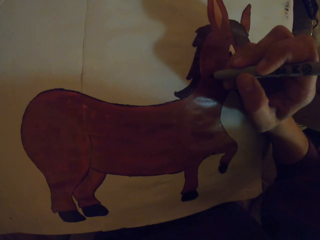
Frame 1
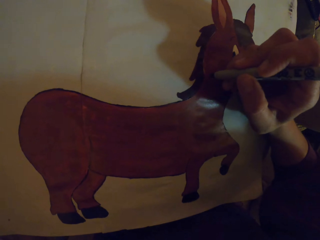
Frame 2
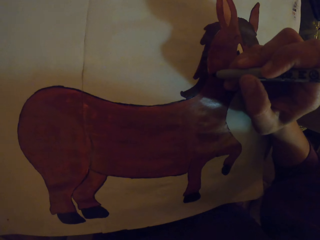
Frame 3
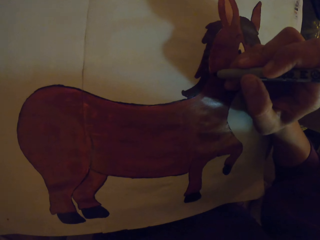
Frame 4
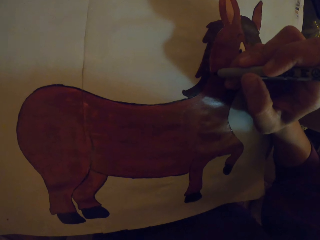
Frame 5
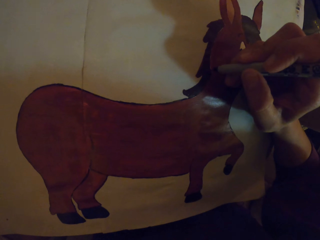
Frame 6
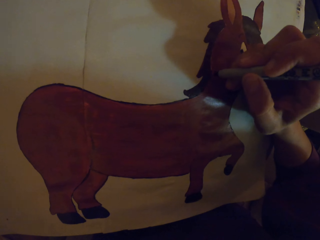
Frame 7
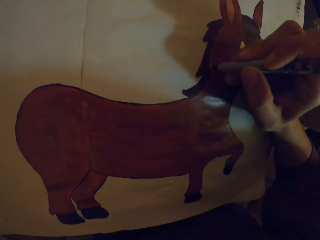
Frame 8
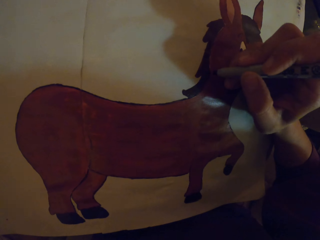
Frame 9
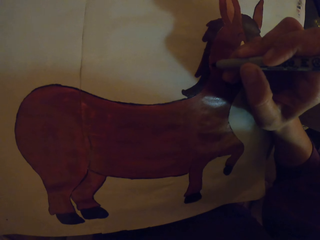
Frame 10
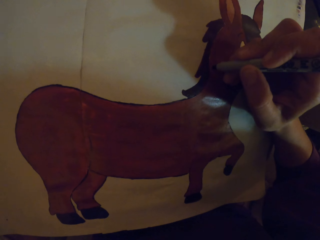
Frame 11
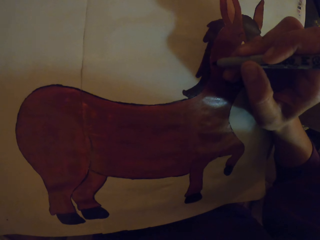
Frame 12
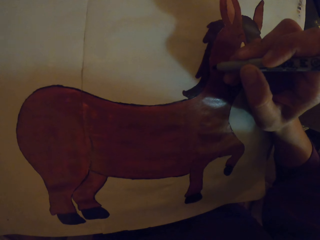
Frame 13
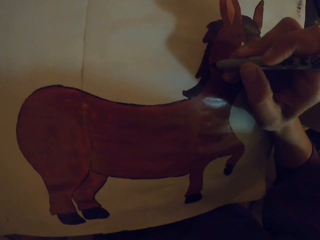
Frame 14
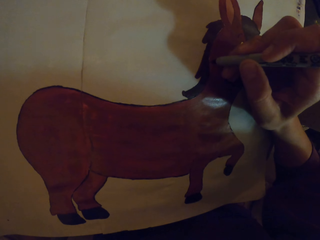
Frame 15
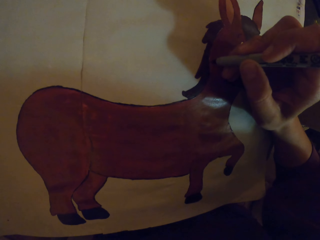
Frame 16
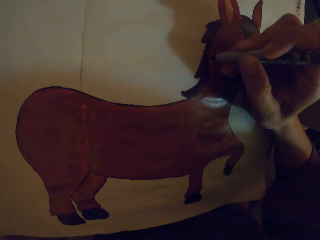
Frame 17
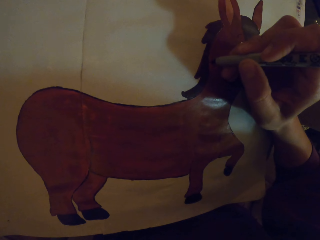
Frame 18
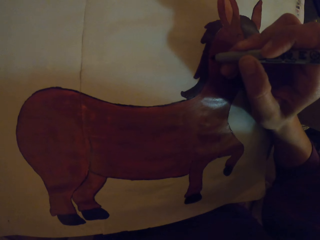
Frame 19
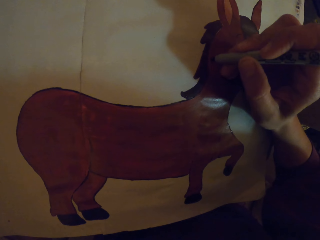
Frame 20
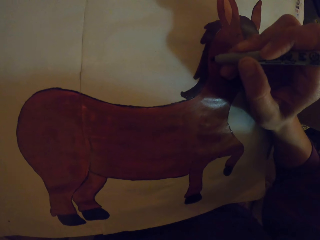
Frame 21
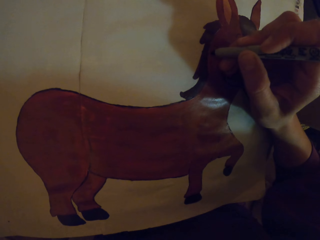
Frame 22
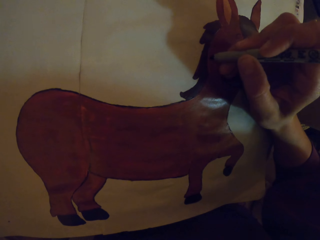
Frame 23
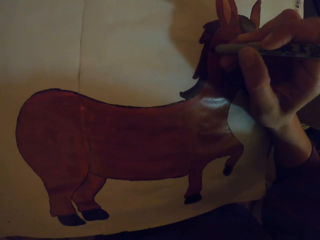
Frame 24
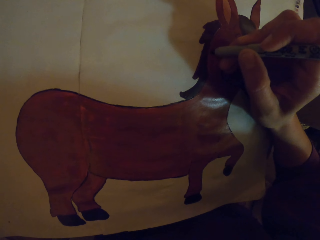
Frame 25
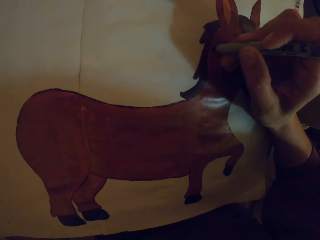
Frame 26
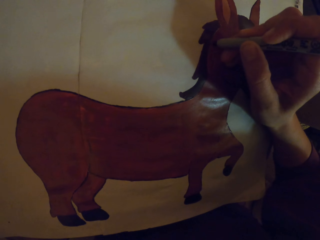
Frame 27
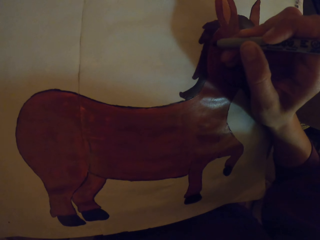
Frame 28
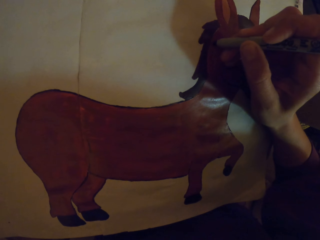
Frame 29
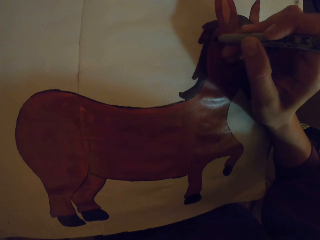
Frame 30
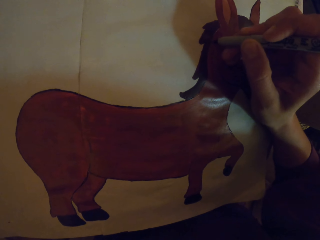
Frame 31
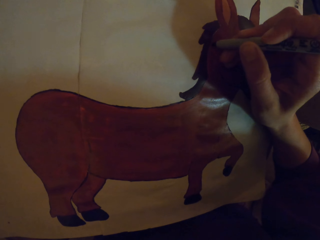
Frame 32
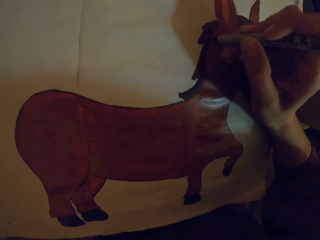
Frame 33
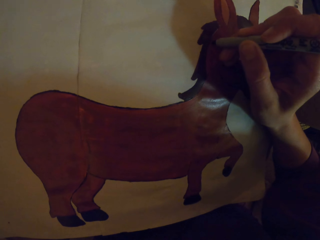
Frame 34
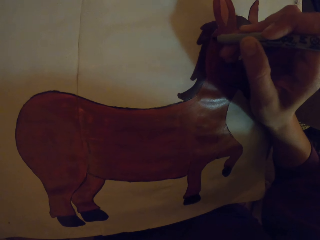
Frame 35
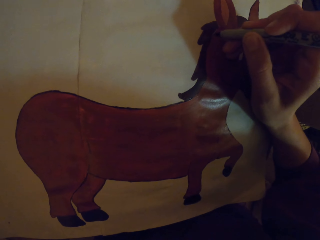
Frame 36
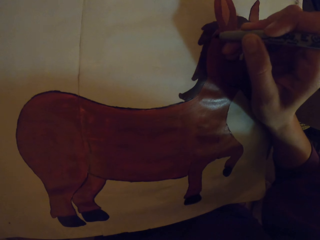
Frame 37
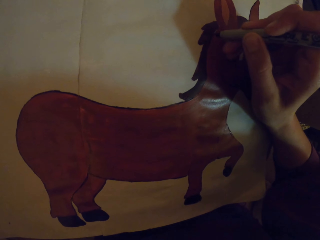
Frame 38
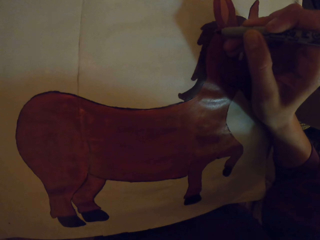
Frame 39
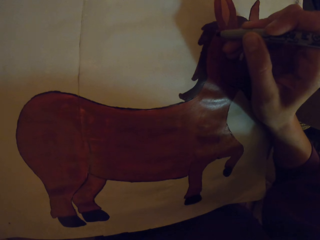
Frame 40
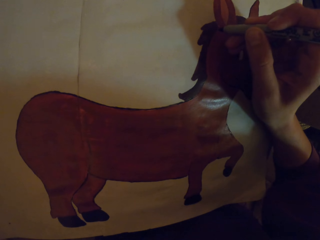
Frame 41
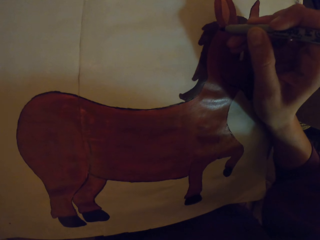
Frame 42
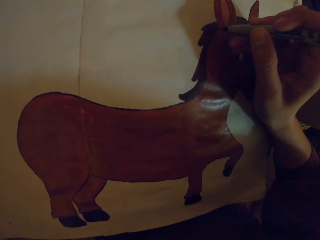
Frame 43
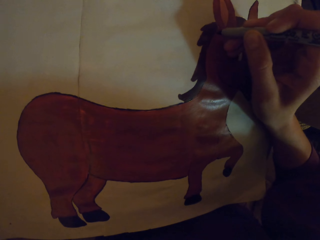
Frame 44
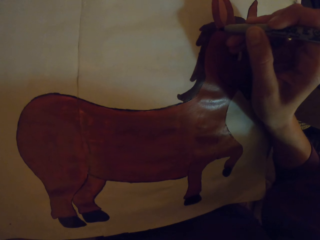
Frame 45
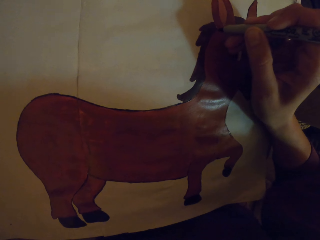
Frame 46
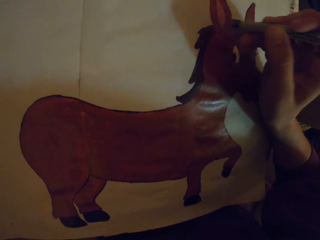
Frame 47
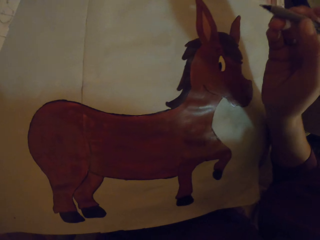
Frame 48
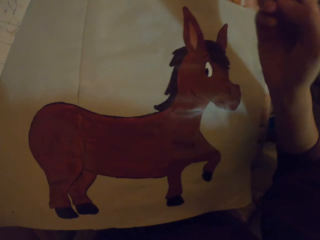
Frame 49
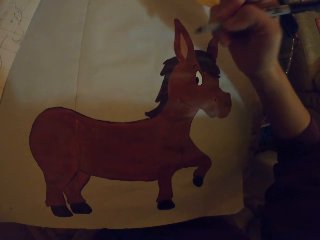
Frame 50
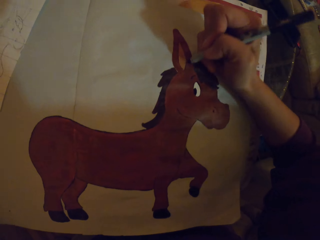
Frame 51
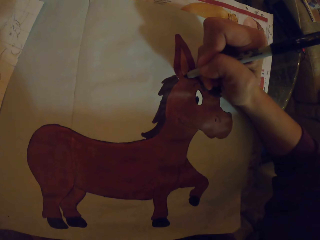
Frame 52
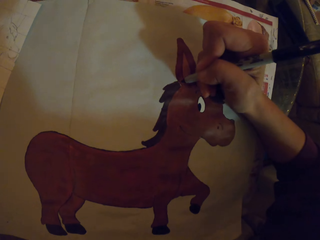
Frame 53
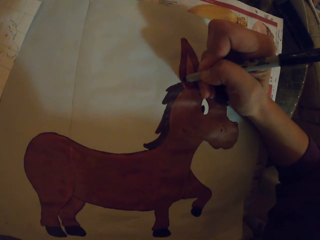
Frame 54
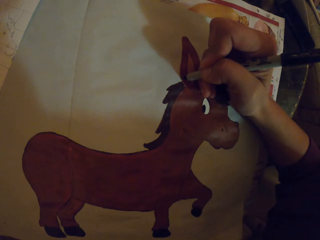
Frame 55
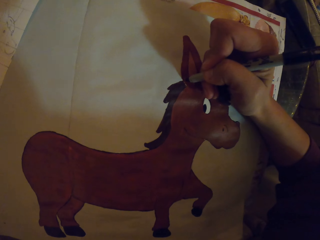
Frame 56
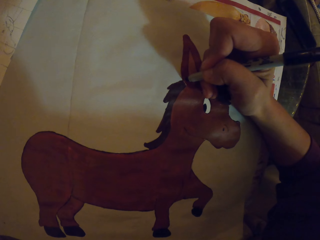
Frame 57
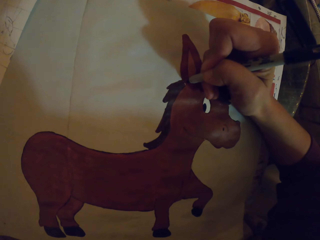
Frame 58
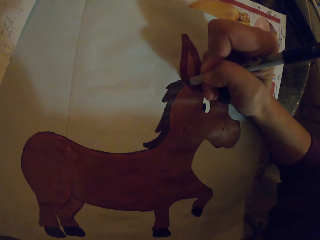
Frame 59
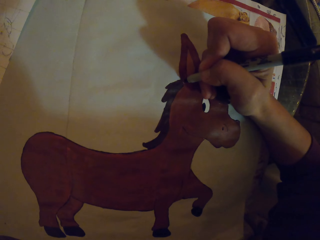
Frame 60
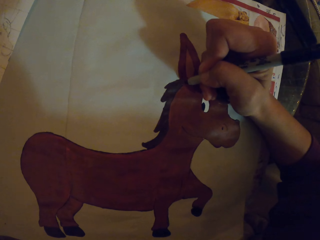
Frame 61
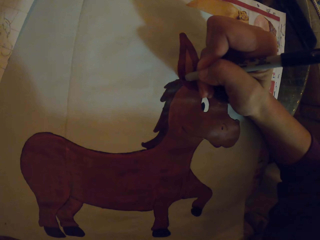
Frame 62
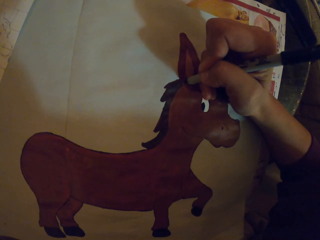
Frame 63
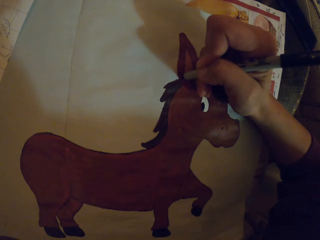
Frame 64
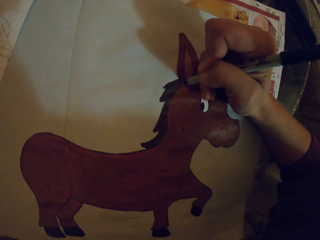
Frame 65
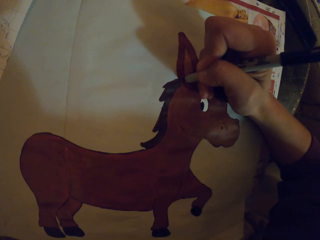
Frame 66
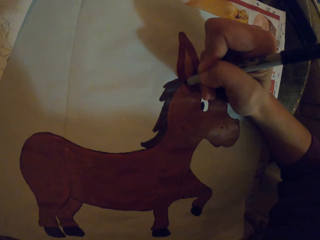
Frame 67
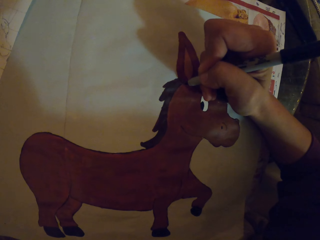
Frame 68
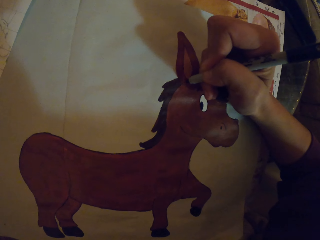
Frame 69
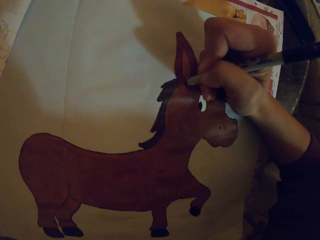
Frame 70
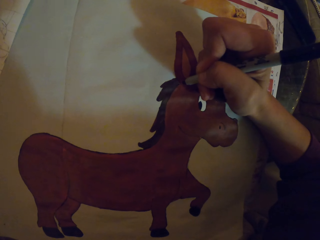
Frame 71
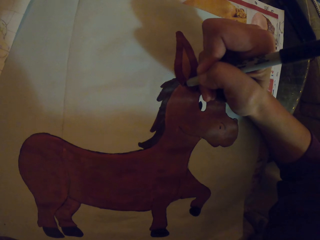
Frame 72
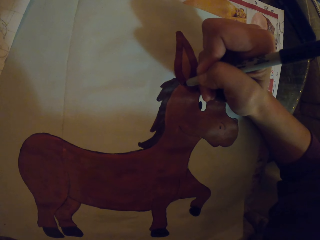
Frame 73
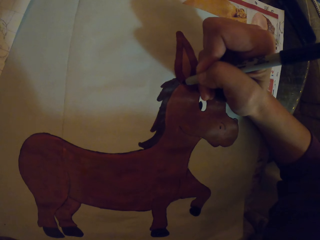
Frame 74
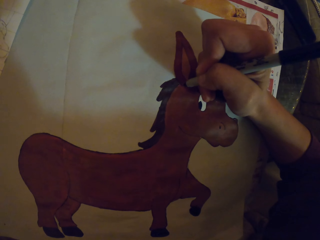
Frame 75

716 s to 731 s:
The camera wearer adjusts the painting pen. They paint.

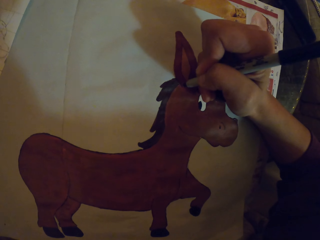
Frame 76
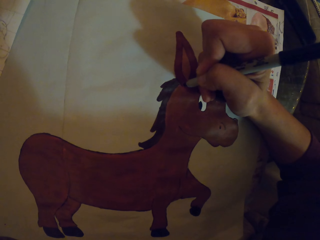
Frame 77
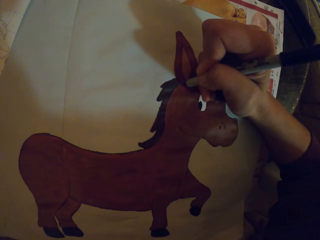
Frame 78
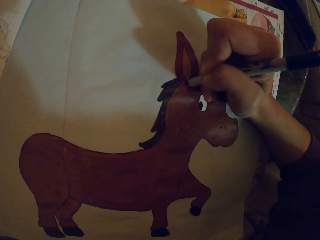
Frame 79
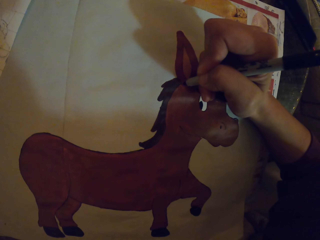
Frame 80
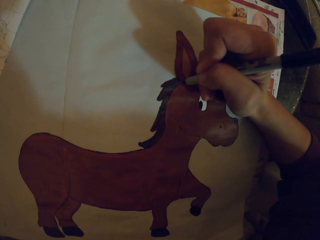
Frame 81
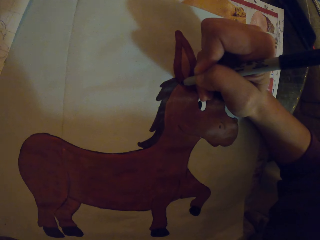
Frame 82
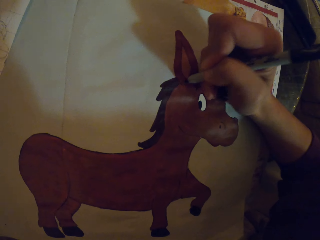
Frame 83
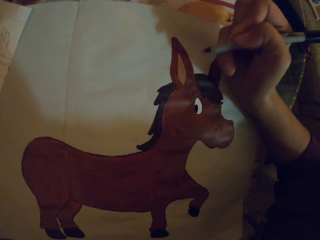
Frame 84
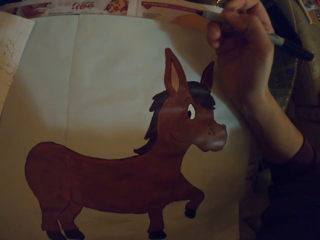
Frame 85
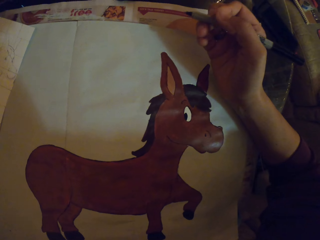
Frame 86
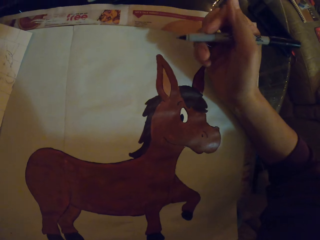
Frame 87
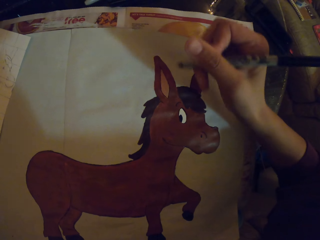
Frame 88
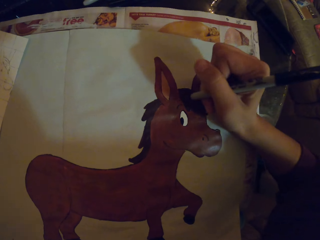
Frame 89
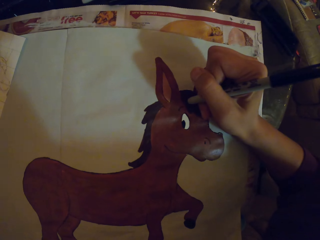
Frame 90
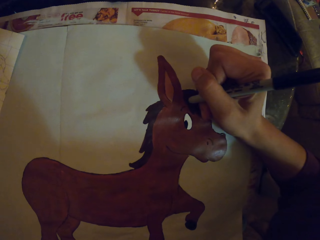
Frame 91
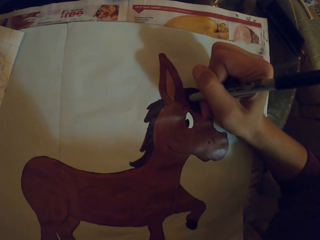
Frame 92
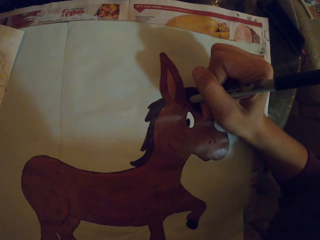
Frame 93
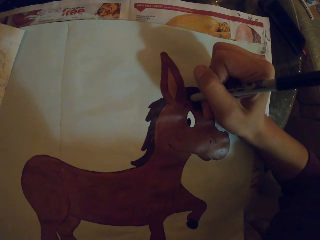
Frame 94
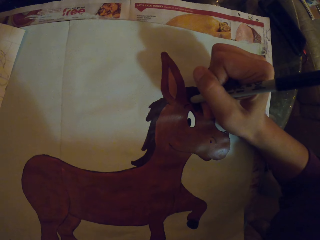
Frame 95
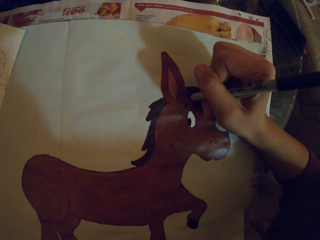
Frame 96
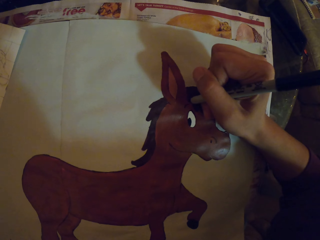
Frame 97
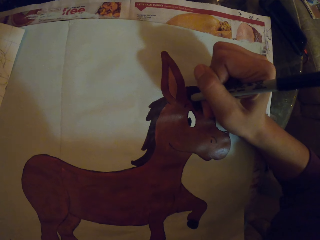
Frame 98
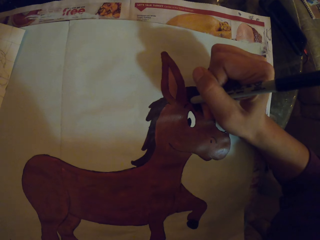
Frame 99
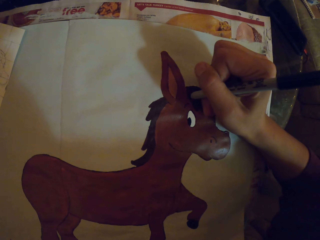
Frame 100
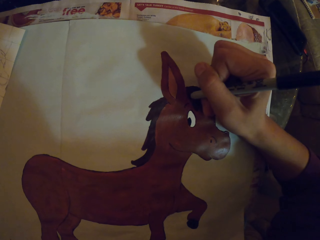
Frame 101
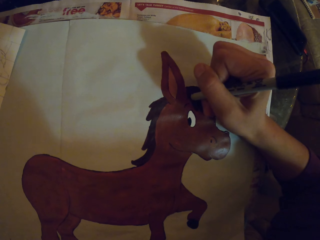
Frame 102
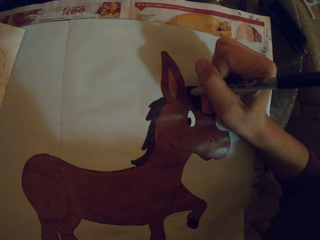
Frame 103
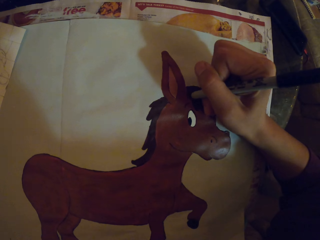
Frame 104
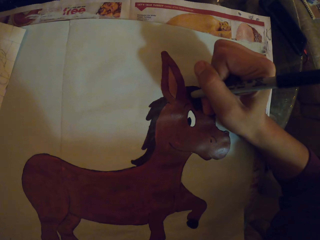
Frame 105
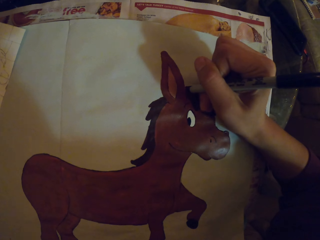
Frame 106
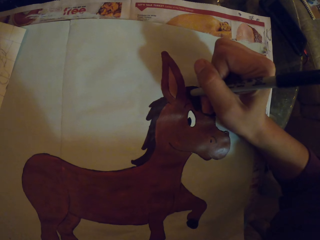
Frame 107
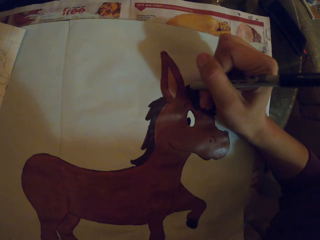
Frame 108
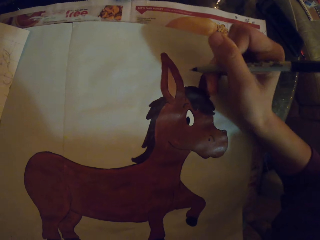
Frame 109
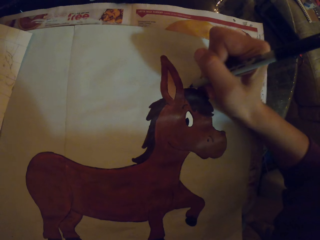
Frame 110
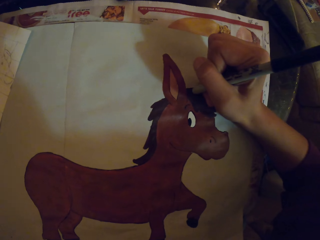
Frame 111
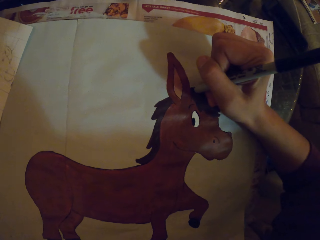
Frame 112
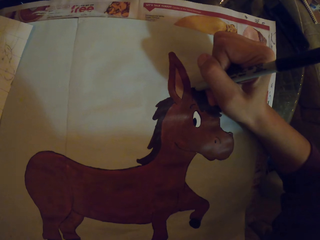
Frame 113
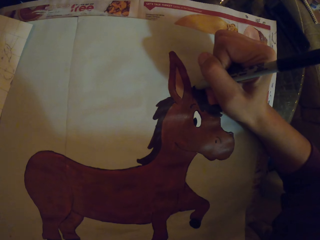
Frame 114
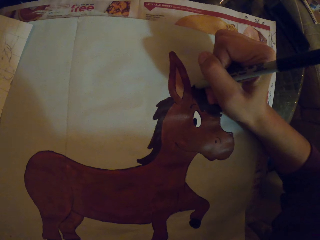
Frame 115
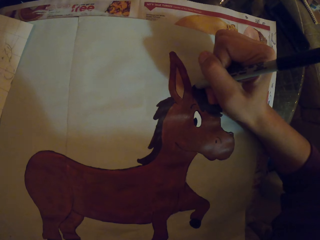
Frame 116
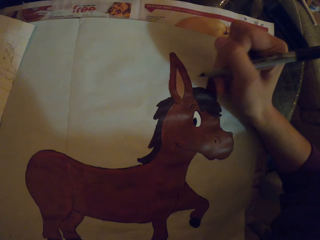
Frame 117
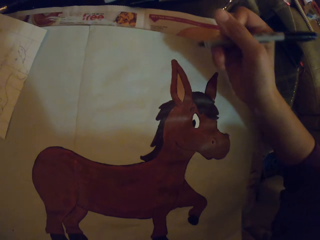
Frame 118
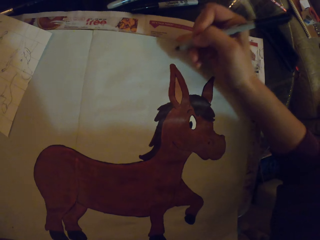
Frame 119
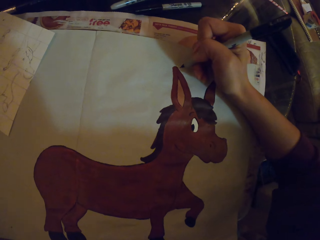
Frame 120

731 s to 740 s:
The camera wearer adjusts the painting pen. They paint. They adjust the painting pen. They paint. They adjust the painting pen.
